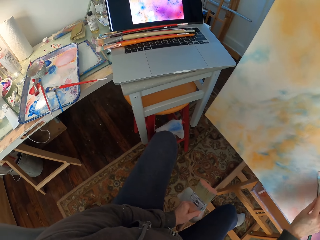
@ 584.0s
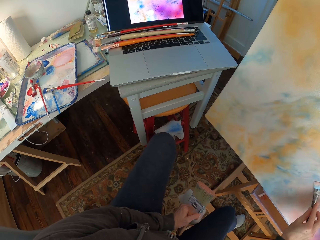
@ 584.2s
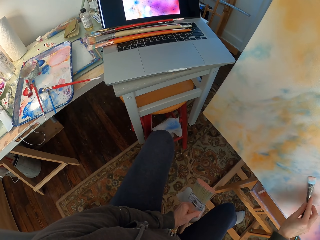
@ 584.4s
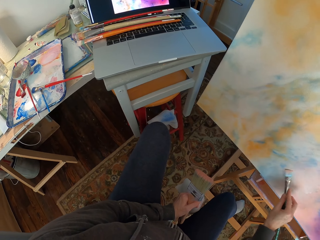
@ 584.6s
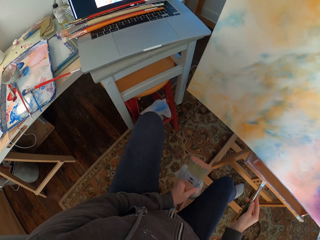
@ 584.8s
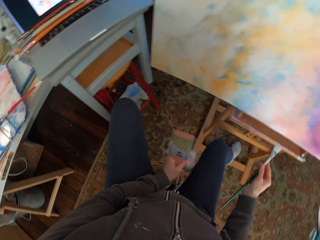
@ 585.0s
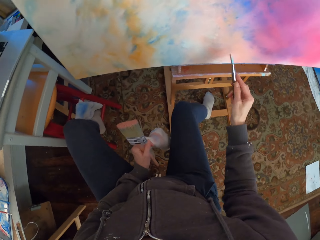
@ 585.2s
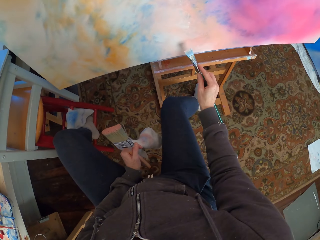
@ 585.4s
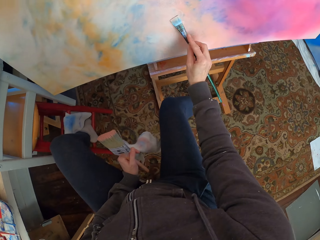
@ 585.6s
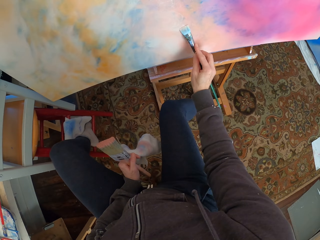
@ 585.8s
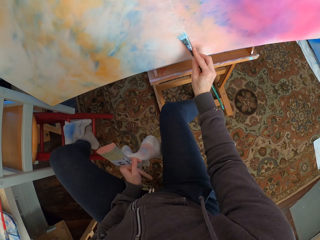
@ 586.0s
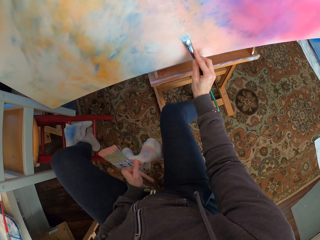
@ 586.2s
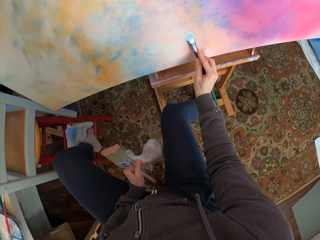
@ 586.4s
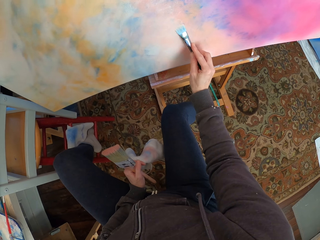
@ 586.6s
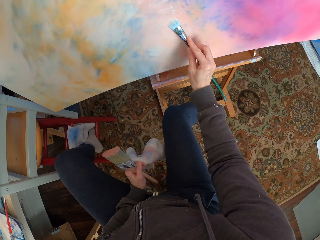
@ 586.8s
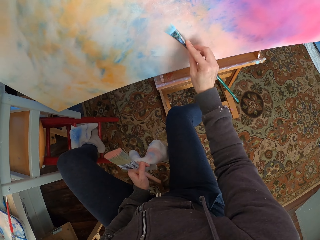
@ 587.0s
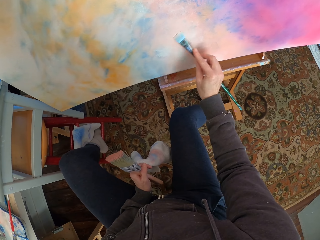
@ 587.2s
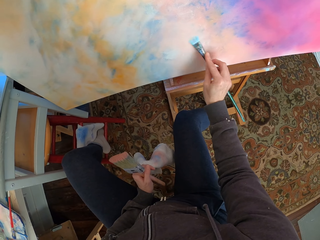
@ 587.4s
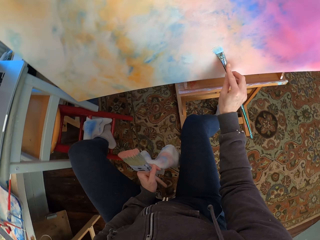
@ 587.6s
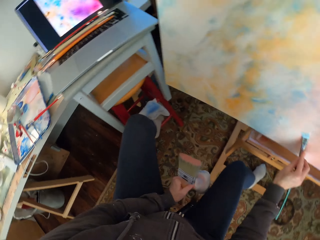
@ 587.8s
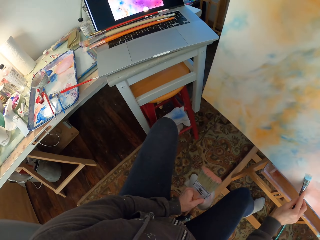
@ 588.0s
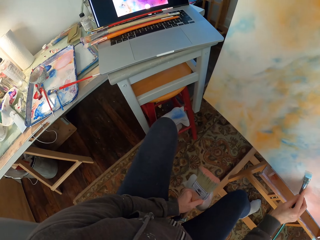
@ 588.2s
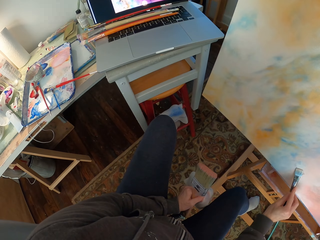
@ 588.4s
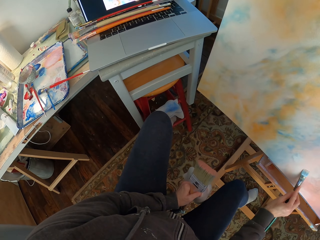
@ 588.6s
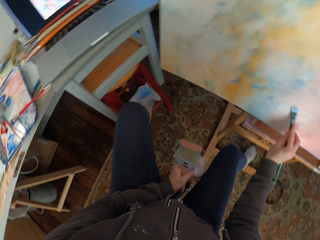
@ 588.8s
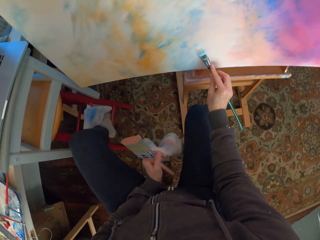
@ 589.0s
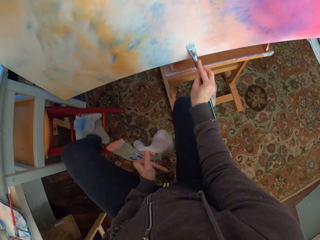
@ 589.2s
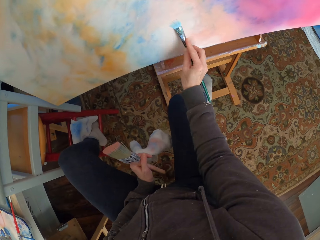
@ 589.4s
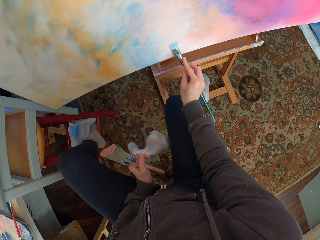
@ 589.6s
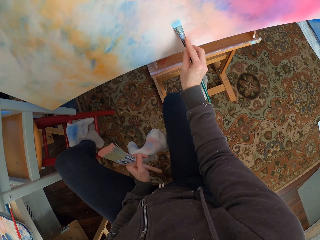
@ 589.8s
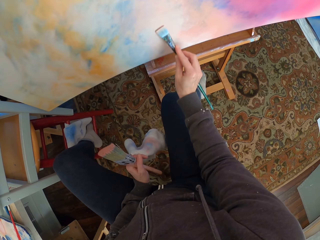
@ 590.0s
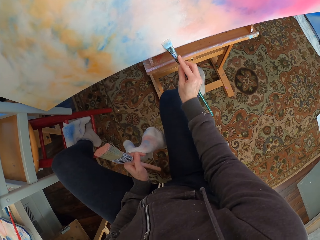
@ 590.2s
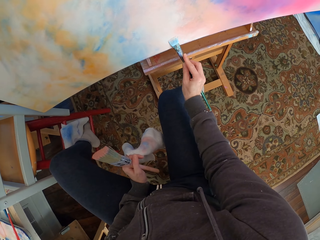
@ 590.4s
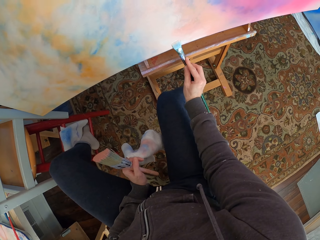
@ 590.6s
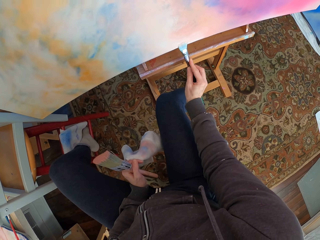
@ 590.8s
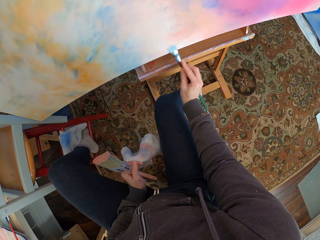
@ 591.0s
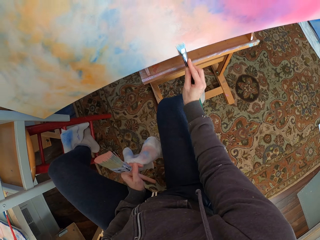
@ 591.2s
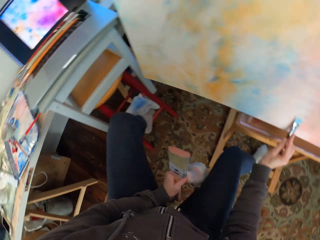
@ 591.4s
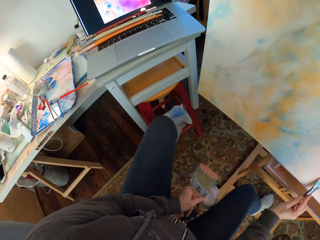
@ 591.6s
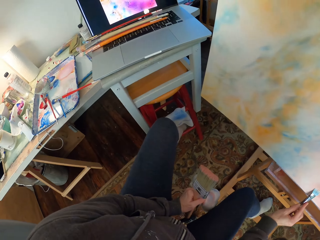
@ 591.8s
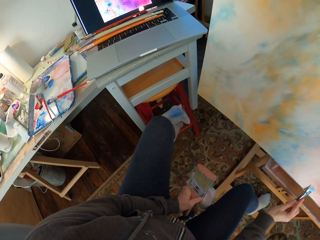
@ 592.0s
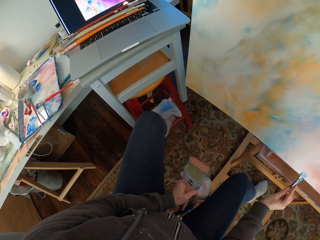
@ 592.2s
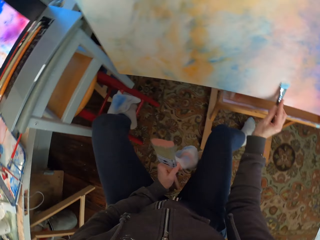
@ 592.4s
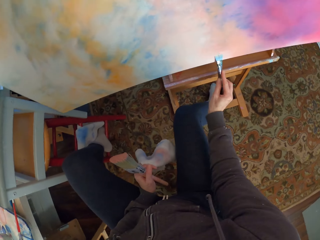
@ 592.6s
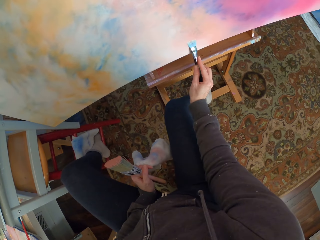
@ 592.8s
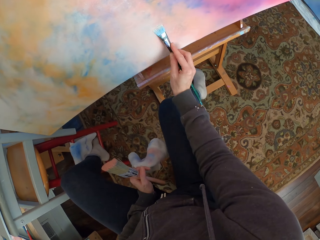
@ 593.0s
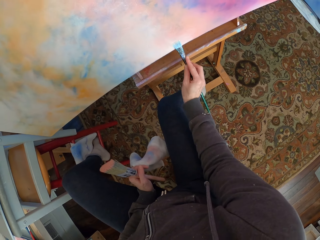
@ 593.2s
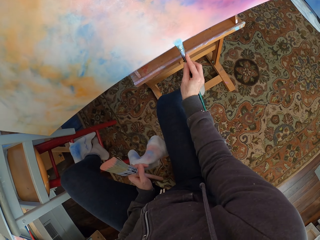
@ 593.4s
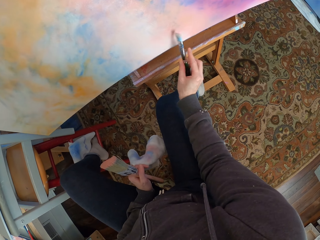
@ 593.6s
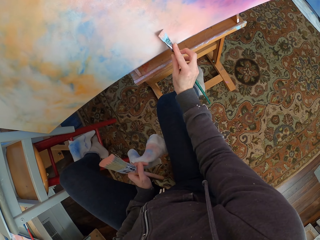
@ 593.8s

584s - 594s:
The camera wearer looks at the laptop. They look at the canvas. They look at the laptop. They look at the canvas. They look at the laptop.

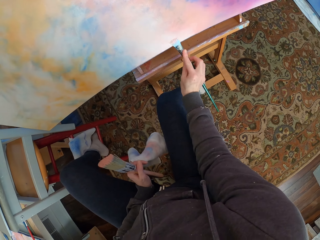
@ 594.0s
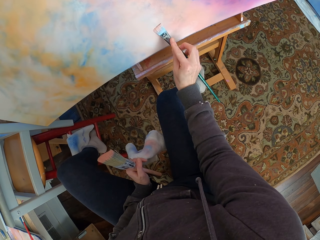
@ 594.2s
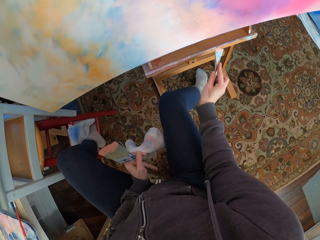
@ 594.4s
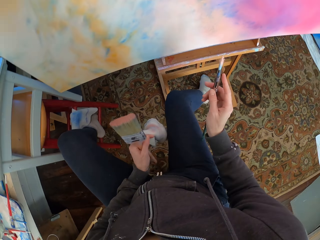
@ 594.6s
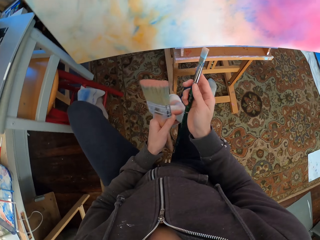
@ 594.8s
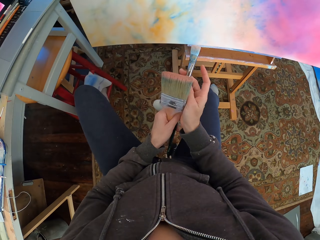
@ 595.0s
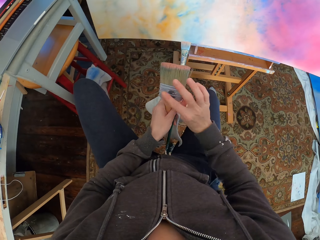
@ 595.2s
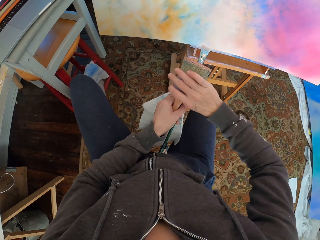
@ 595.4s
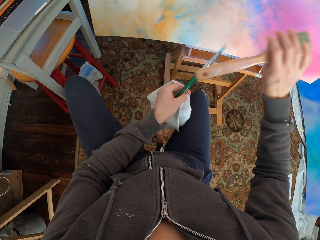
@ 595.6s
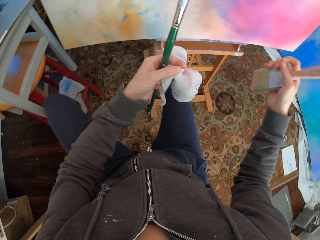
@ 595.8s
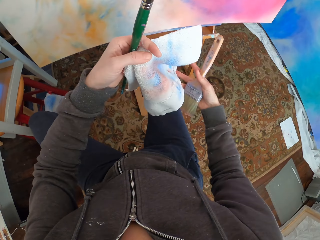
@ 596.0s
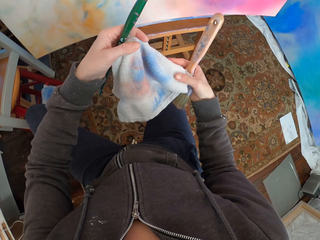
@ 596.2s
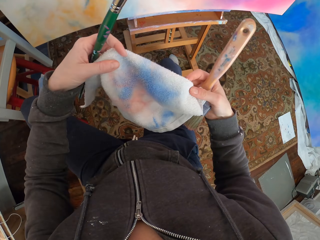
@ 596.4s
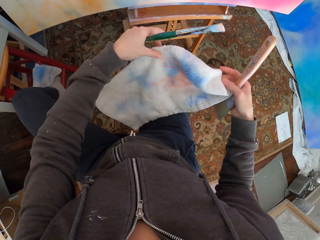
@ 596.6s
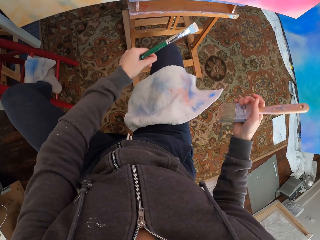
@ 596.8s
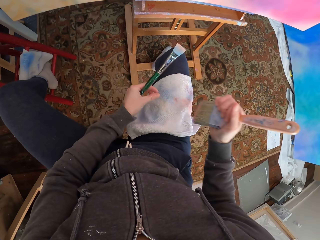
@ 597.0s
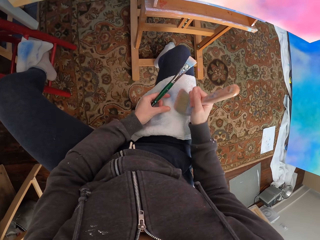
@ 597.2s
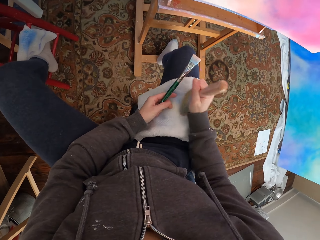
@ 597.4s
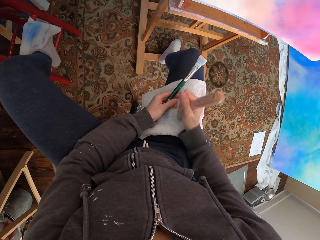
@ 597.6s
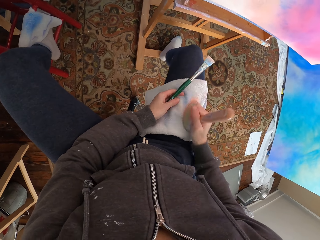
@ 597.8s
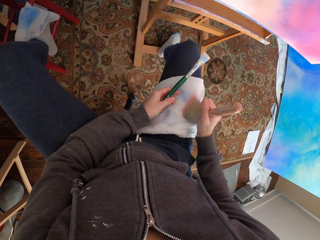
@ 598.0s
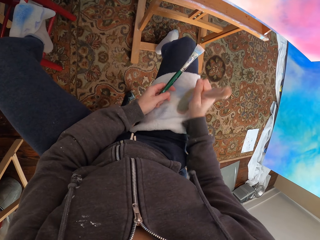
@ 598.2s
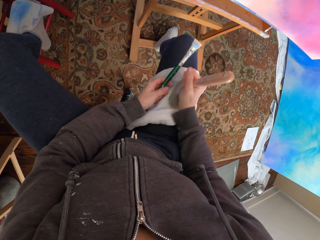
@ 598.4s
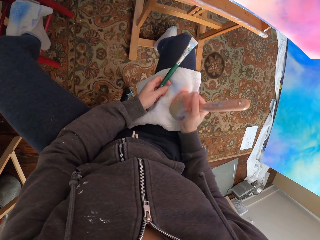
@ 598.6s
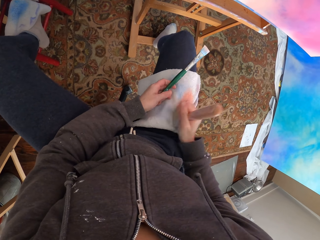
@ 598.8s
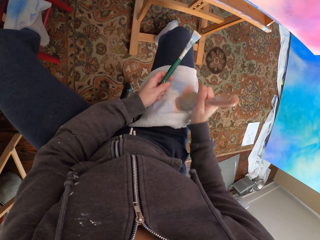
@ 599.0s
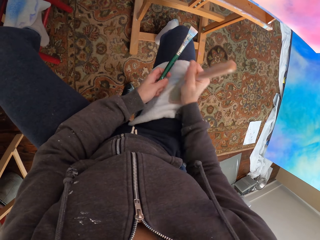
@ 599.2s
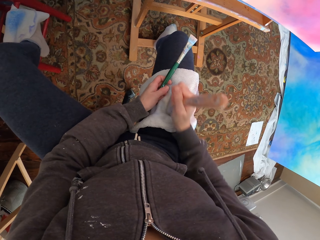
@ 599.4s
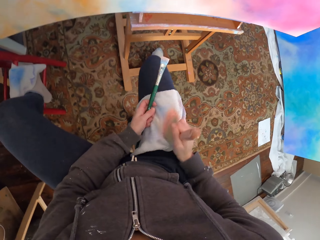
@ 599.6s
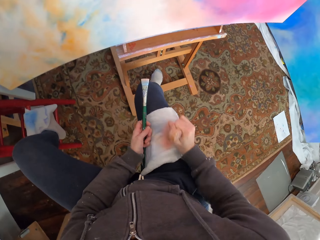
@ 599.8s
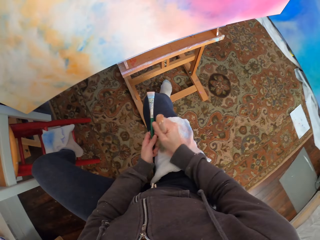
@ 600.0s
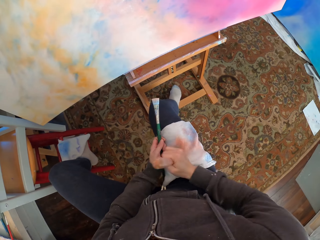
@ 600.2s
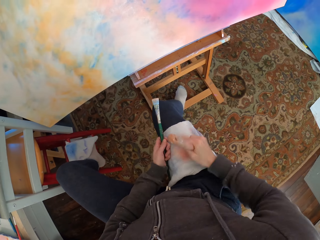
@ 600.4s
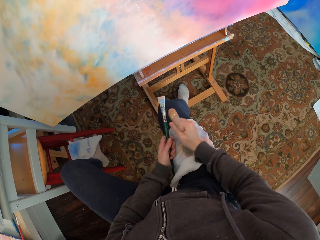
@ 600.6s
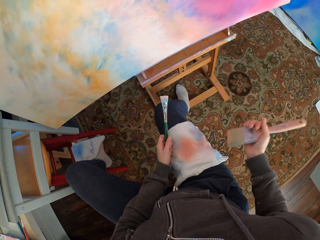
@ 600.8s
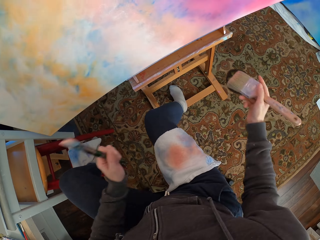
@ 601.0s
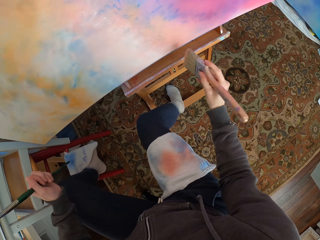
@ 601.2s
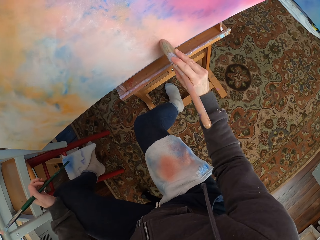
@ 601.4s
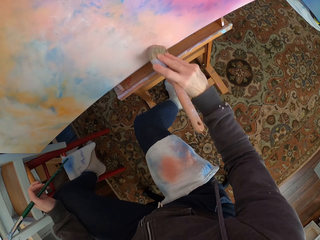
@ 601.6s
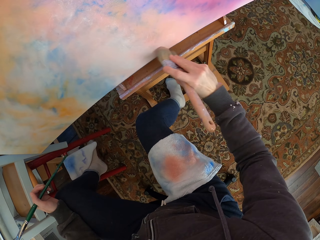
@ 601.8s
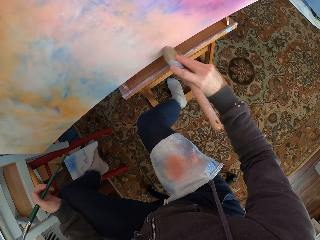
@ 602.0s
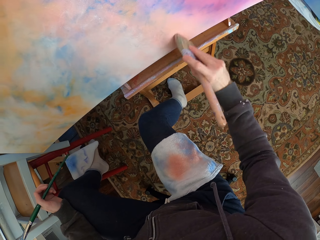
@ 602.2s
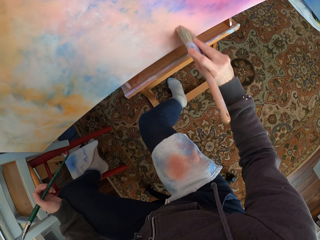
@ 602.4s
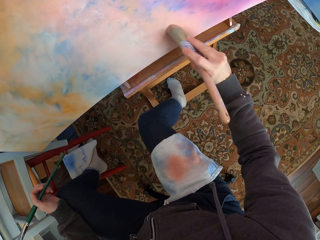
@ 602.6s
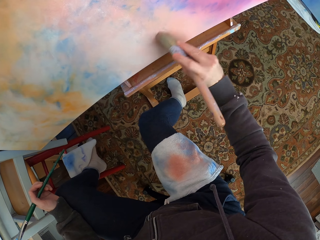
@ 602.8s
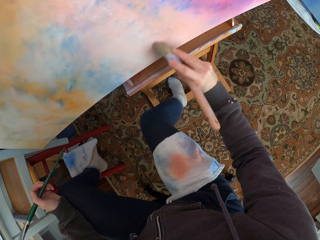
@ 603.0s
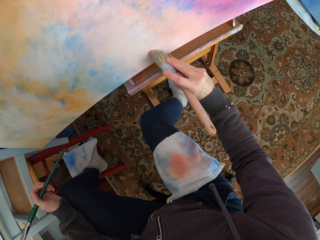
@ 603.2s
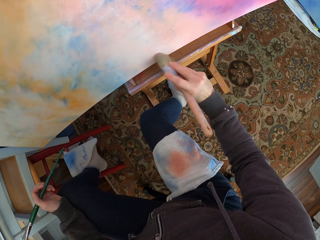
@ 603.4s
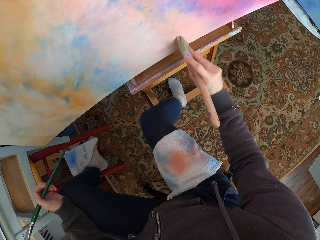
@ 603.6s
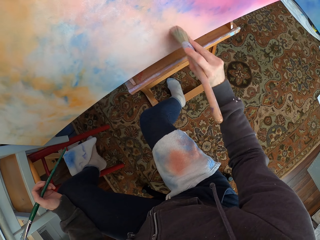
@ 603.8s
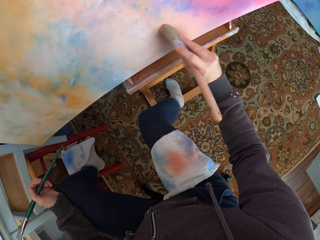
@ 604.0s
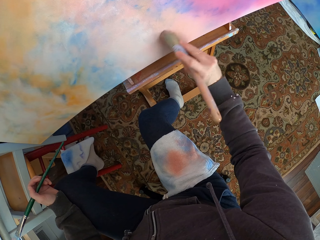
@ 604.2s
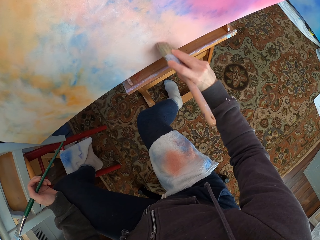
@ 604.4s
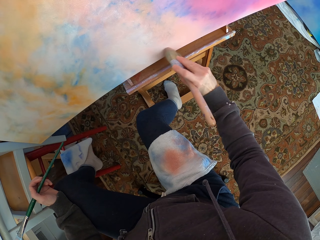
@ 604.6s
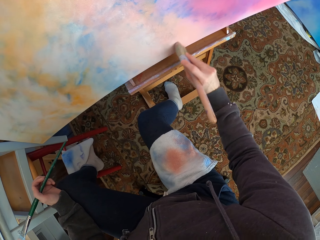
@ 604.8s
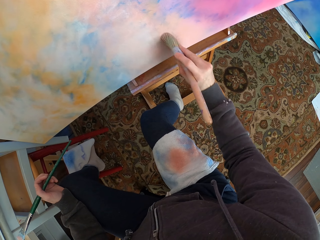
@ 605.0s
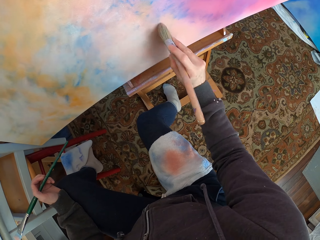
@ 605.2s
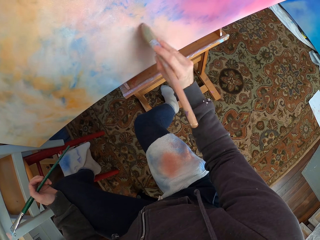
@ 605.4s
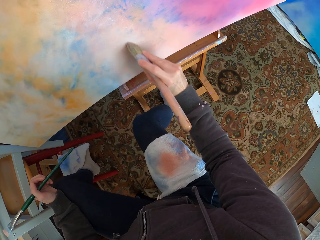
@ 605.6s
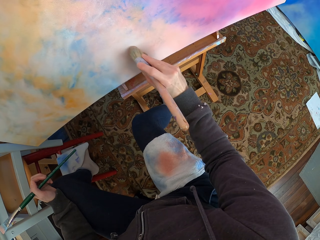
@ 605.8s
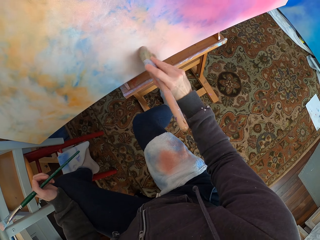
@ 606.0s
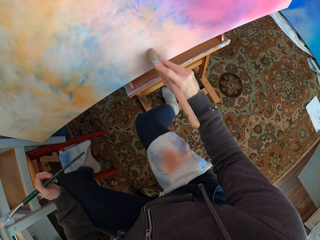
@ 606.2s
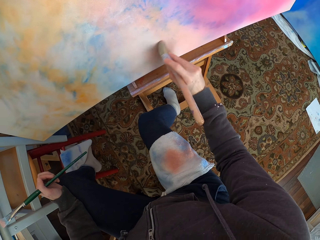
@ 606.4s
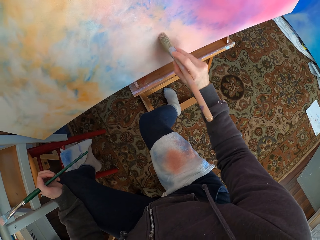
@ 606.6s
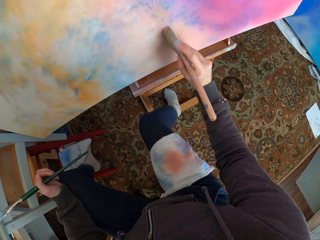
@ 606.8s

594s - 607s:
The camera wearer puts the brush on the left hand. She takes the painting brush. She puts the towel on her knees. She removes excess paint from the brush. She rubs the painting brush on the towel. She looks at the canvas. She paints the canvas.
